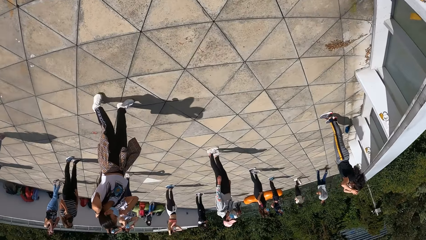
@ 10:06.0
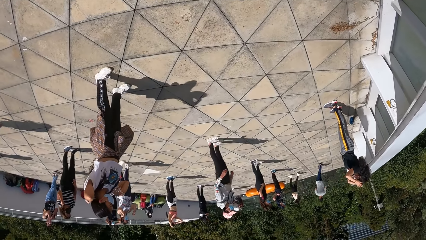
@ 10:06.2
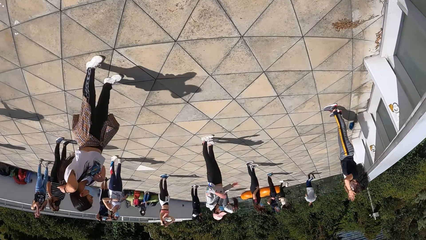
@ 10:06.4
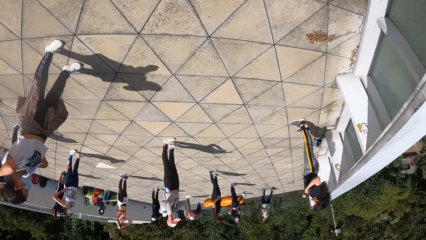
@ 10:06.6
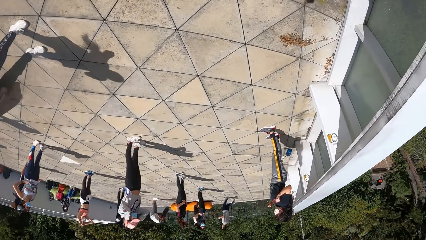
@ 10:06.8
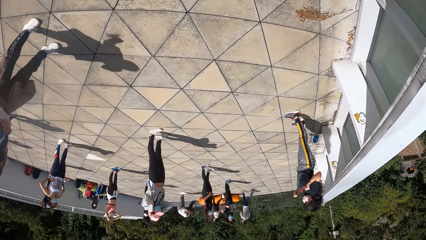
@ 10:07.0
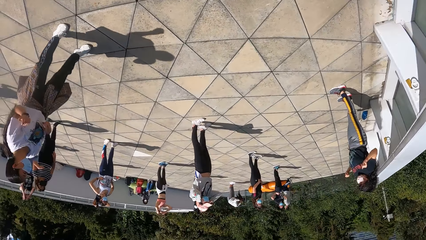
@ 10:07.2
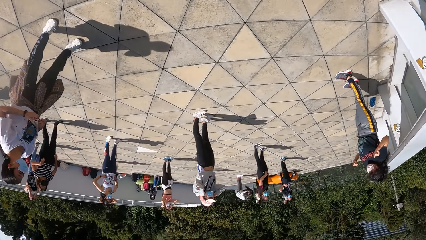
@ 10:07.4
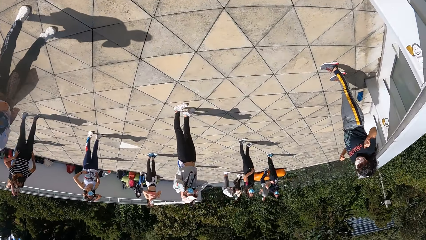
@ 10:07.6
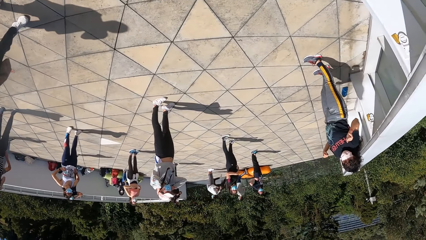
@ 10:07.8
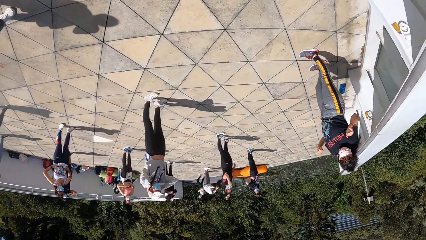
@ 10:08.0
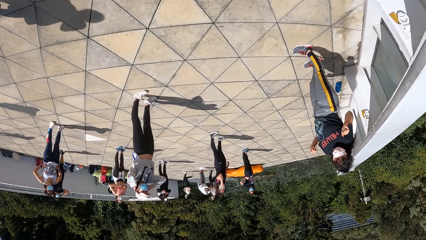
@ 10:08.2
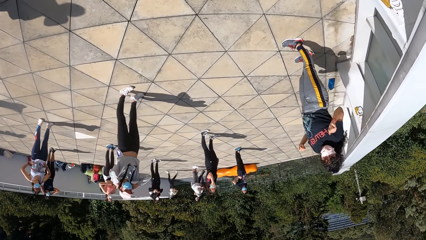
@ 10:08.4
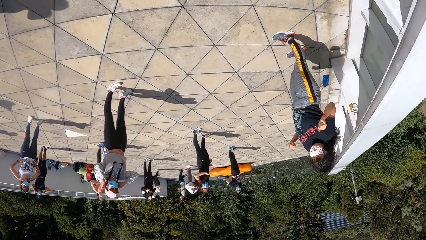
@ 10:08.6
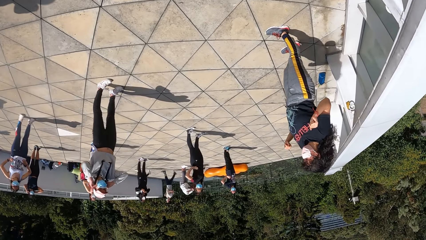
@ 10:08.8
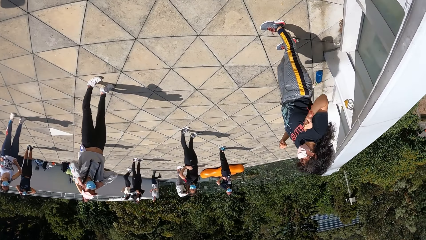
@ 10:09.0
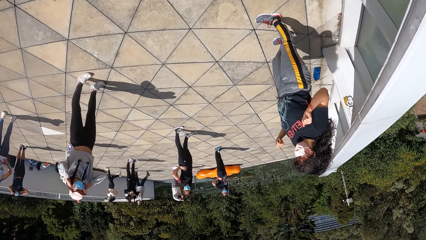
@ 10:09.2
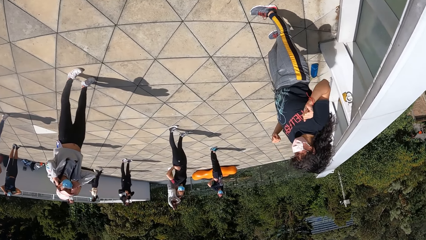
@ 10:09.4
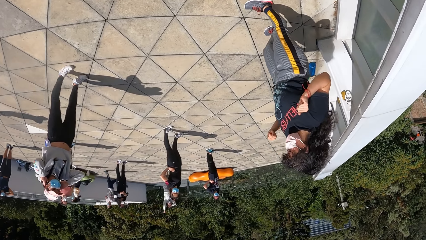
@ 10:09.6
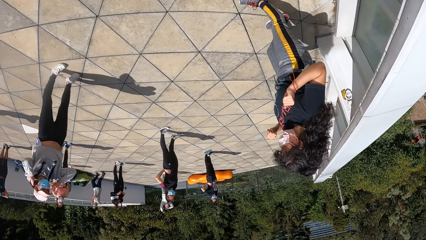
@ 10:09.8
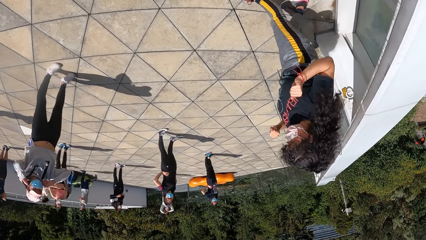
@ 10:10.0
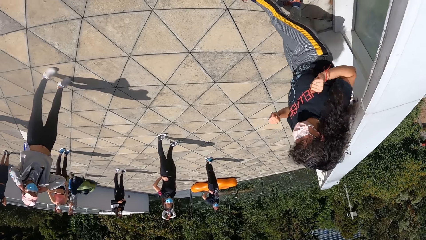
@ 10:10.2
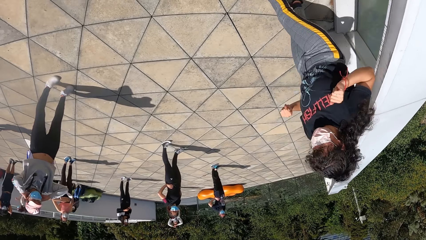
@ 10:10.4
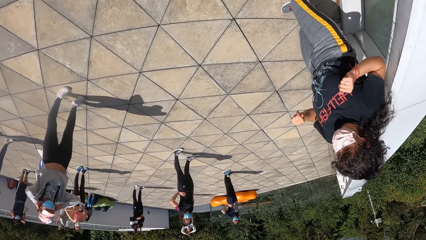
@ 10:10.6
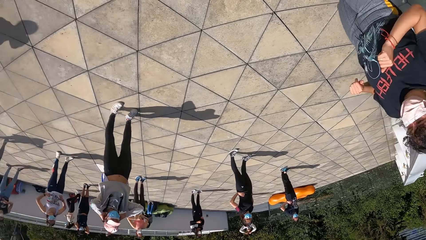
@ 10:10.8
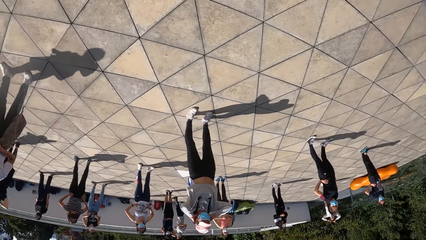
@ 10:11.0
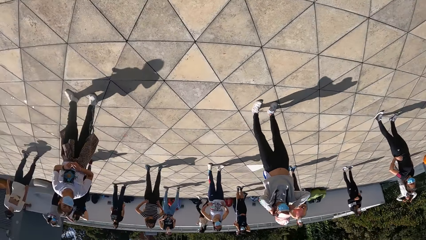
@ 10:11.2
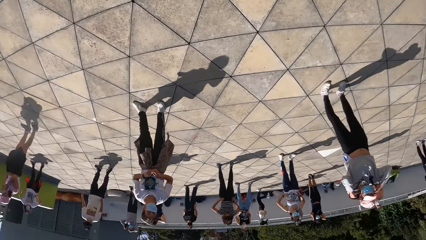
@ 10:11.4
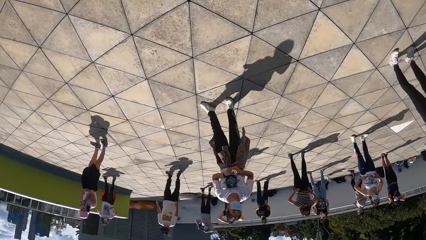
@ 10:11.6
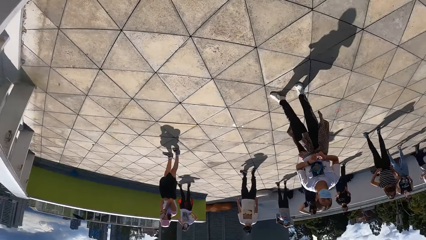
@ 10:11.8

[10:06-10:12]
The camera wearer stares at the people doing workout.

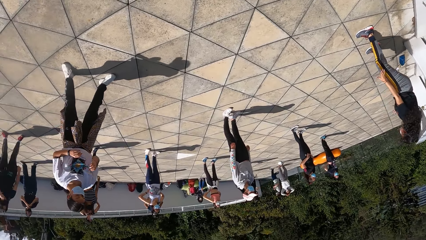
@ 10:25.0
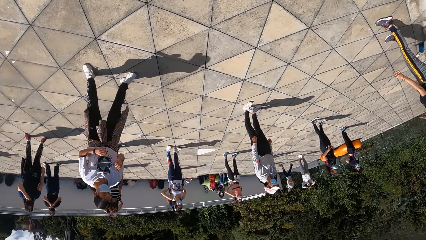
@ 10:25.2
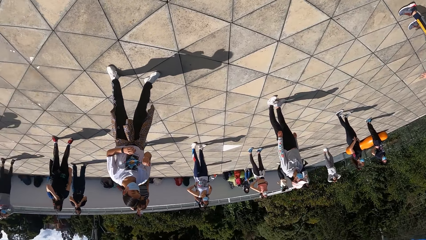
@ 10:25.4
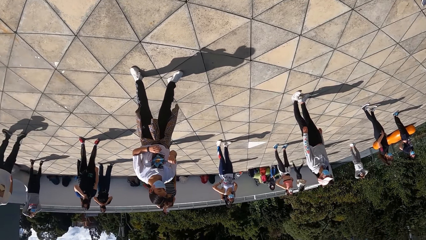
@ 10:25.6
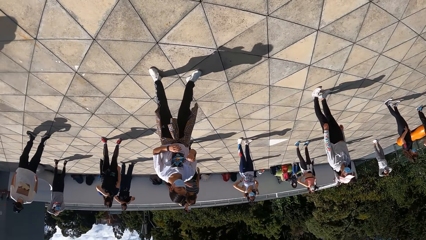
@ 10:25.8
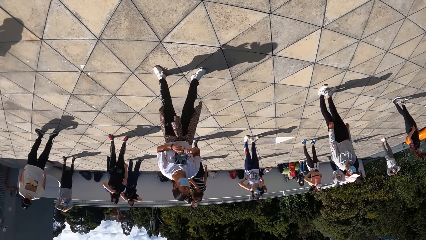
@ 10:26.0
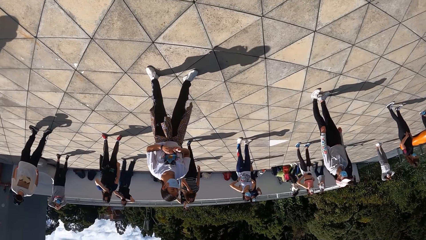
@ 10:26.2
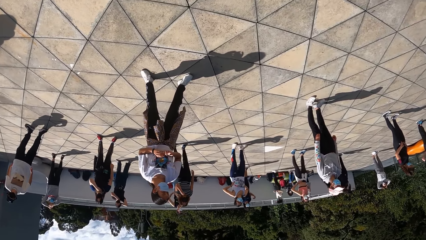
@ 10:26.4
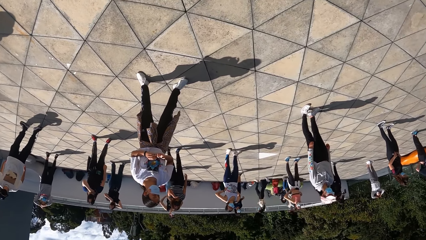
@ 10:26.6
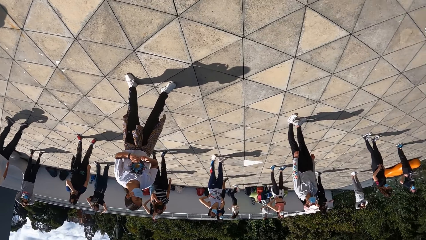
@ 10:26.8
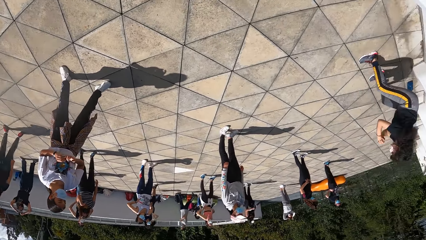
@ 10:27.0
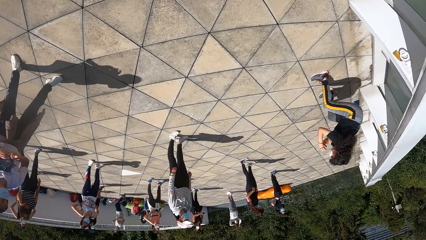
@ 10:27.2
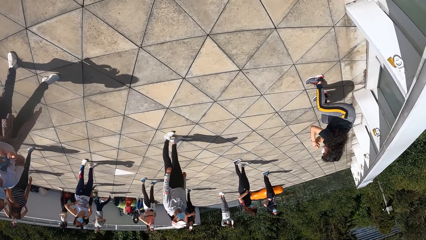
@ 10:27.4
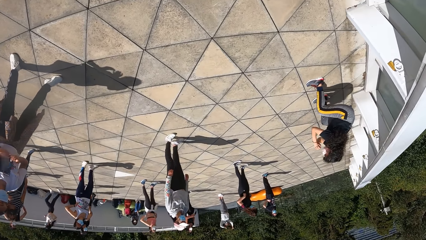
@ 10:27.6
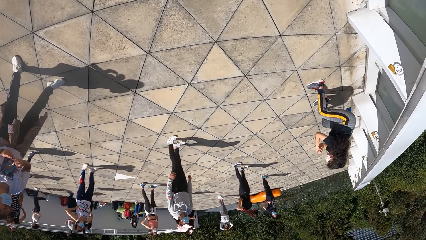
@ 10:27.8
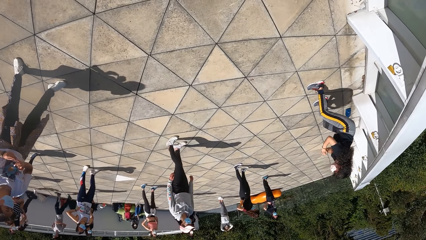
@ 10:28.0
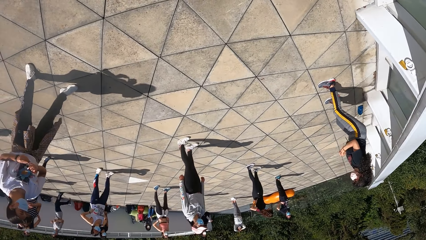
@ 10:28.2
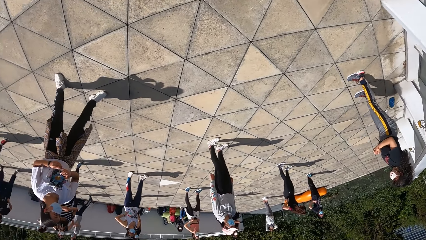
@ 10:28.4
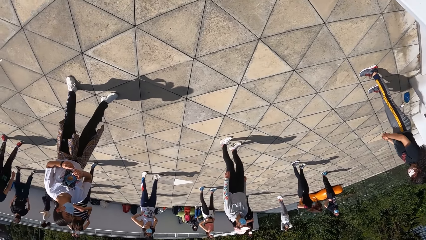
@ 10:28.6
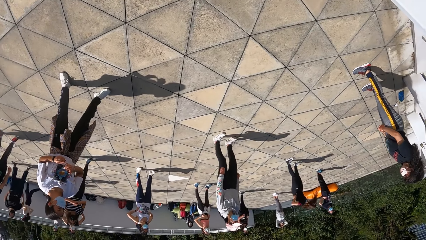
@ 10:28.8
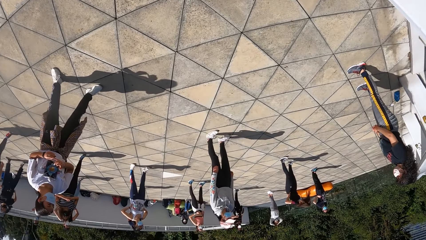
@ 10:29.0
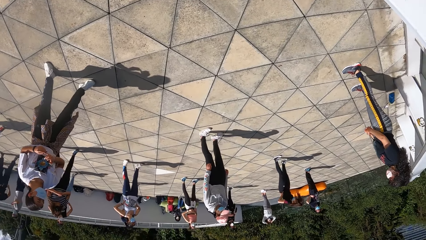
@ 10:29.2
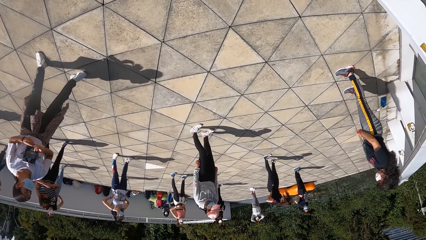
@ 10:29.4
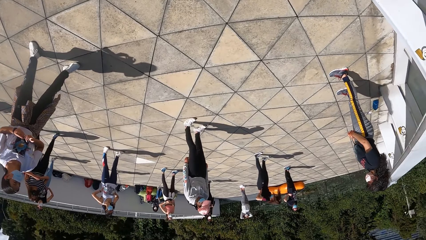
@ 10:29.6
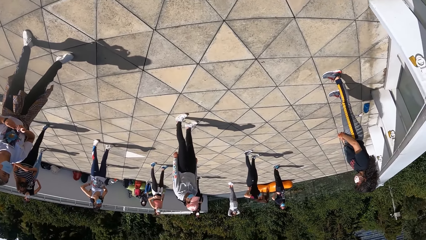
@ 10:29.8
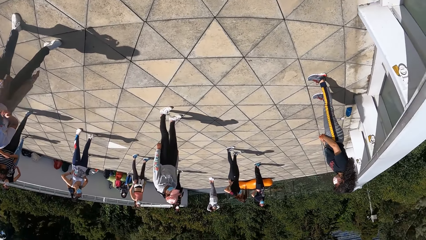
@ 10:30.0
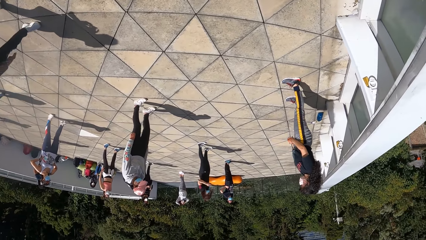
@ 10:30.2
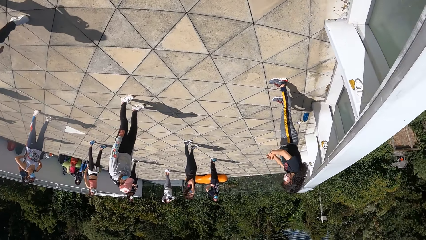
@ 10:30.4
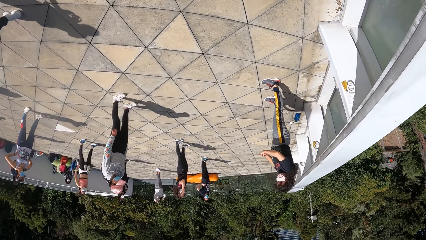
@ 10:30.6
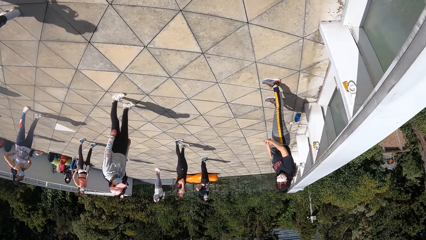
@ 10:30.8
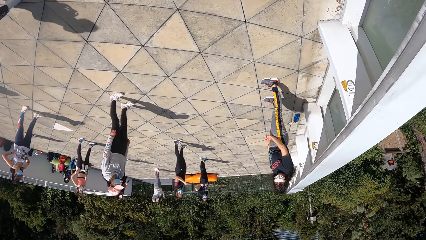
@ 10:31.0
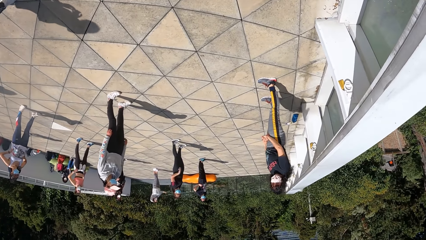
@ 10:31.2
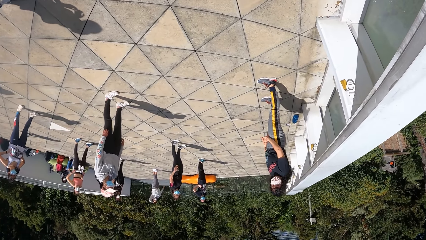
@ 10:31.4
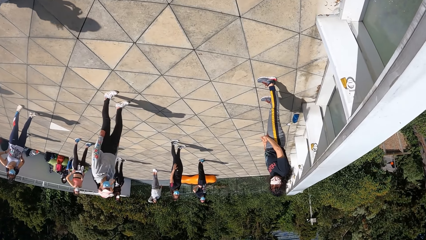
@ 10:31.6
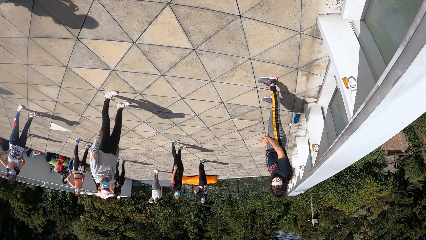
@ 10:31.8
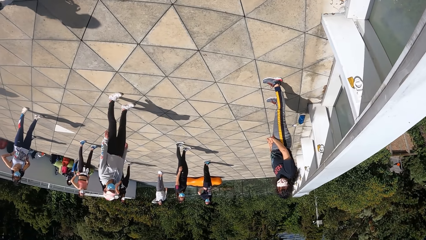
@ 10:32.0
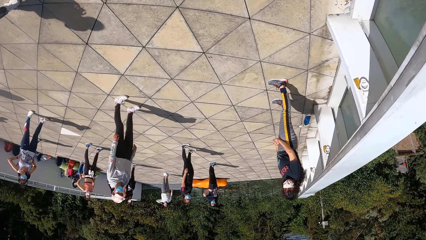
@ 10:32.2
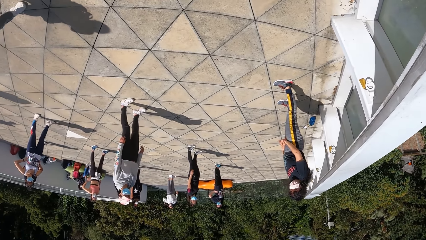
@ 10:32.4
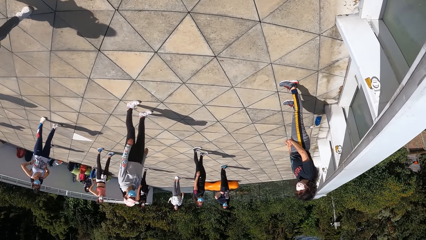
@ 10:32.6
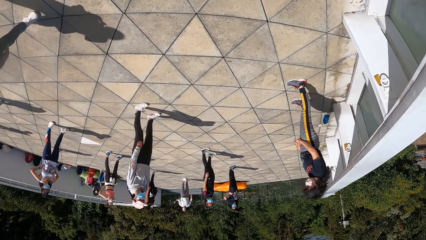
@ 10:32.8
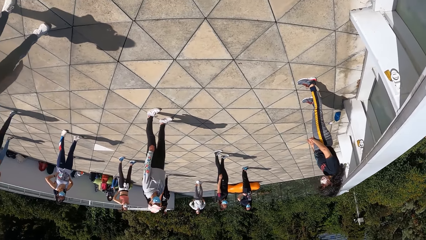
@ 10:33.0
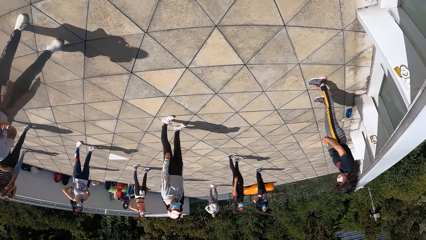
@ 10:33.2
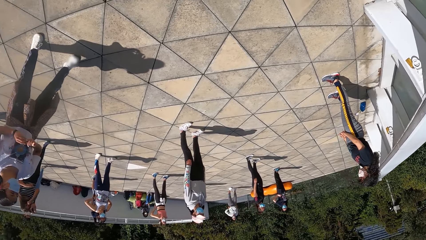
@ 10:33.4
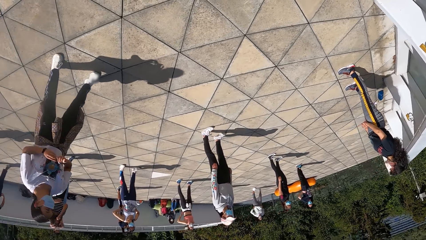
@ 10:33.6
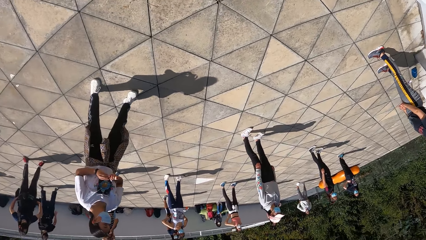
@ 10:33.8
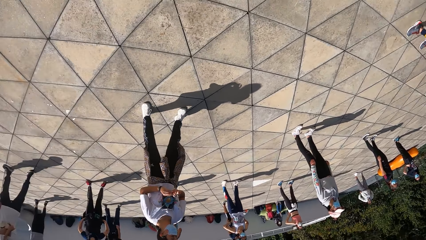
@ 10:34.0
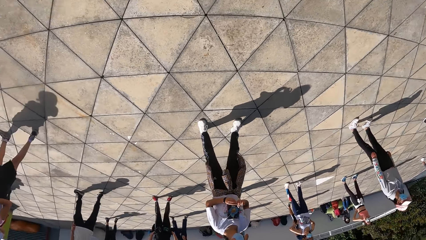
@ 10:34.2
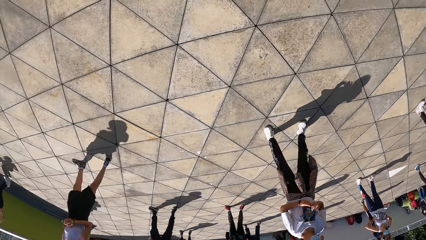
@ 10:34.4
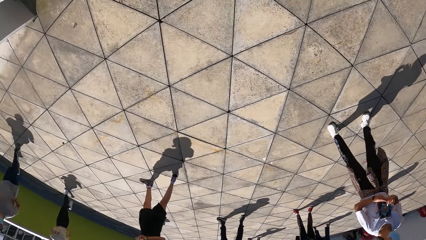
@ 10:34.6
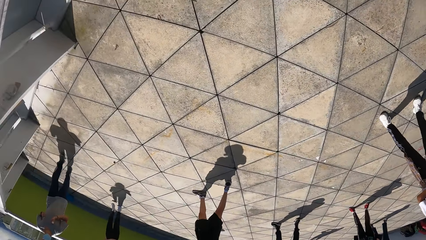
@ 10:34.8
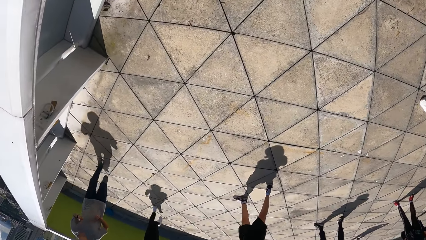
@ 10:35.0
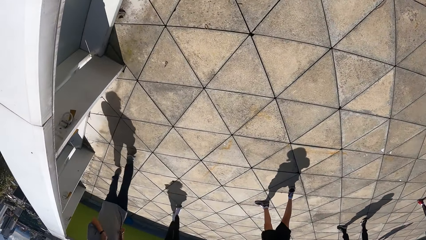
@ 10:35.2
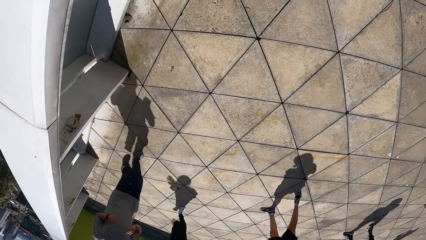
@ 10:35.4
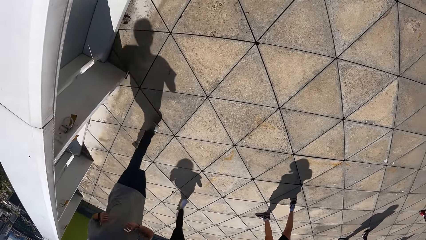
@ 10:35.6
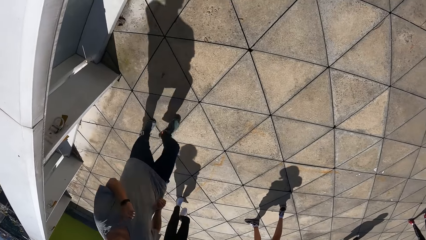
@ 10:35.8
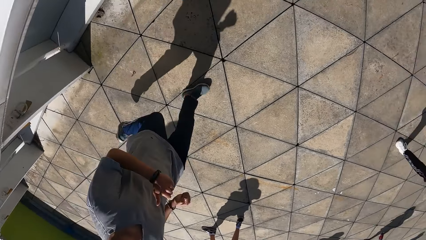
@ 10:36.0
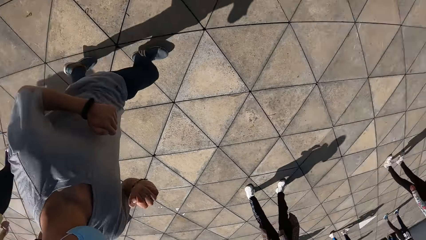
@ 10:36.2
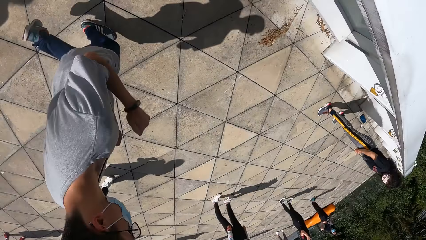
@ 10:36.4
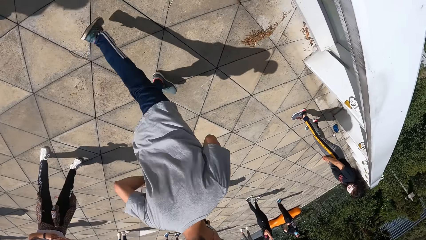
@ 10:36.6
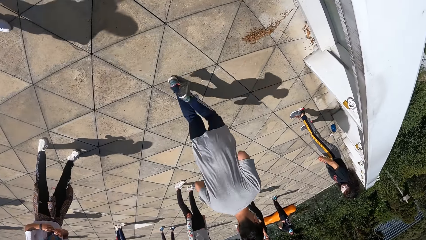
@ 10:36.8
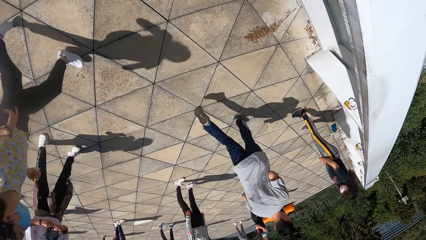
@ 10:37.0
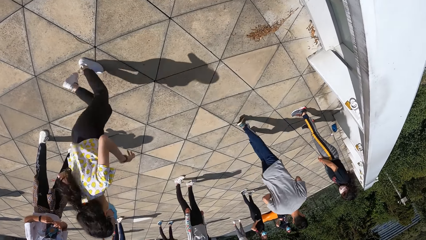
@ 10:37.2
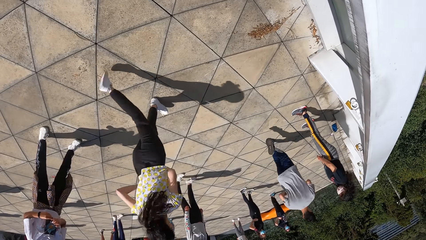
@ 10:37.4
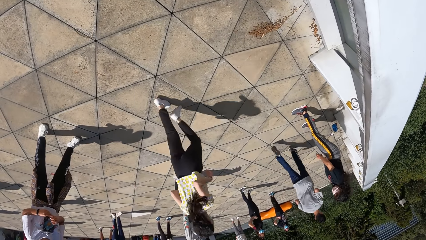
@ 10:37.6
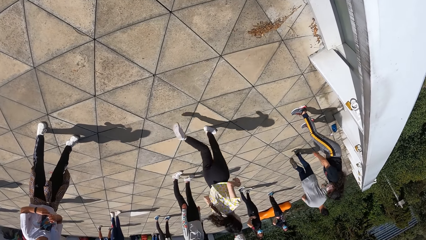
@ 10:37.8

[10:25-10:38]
A woman exercises her body.
